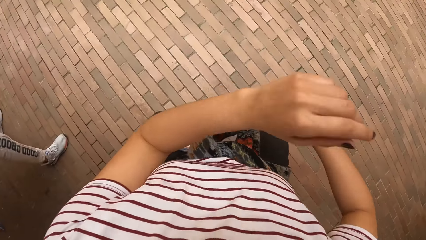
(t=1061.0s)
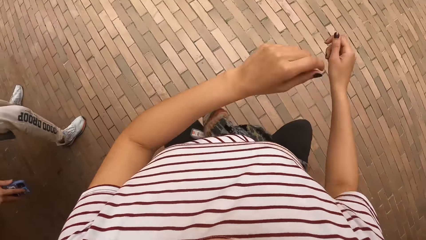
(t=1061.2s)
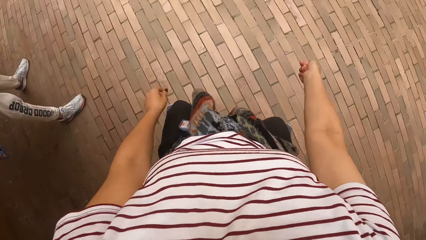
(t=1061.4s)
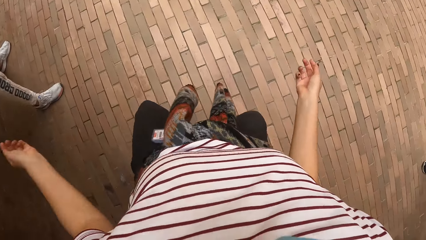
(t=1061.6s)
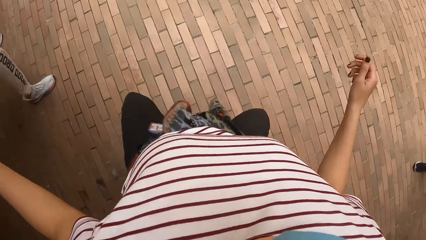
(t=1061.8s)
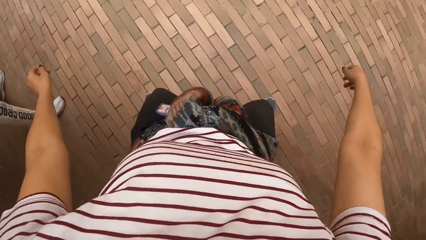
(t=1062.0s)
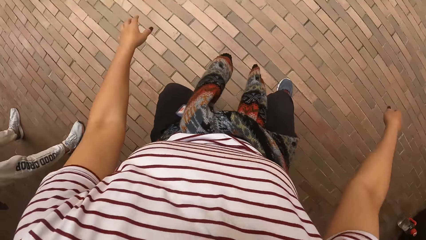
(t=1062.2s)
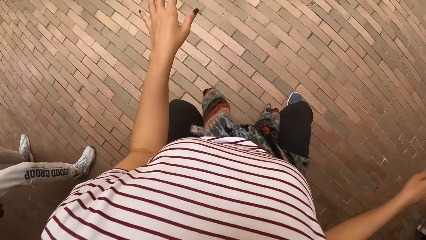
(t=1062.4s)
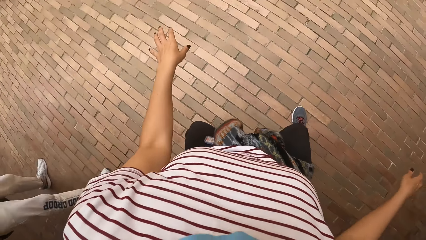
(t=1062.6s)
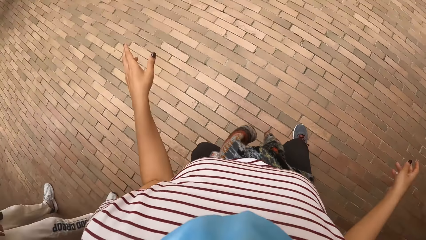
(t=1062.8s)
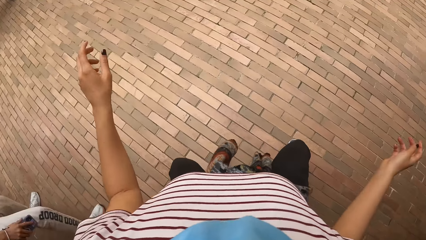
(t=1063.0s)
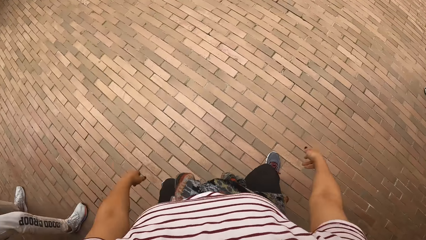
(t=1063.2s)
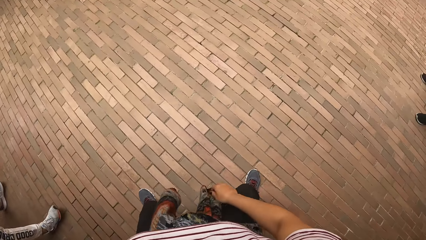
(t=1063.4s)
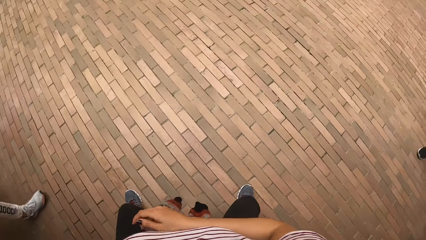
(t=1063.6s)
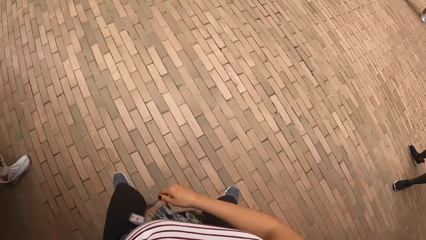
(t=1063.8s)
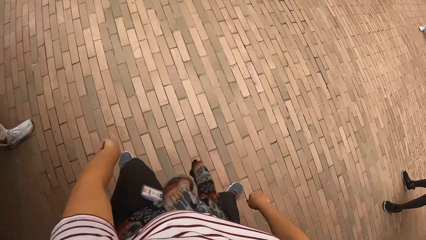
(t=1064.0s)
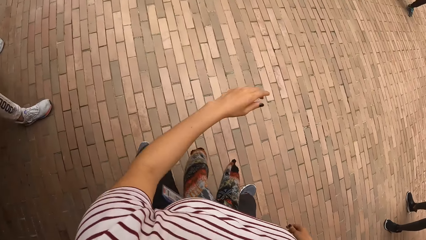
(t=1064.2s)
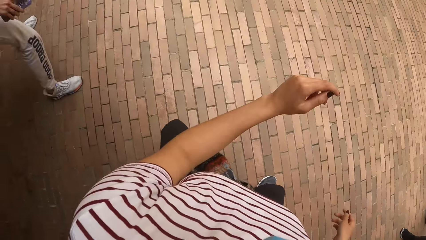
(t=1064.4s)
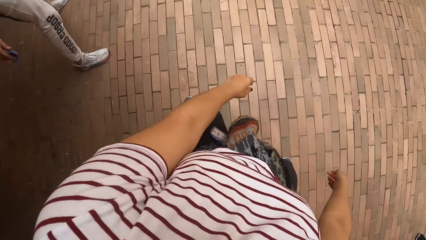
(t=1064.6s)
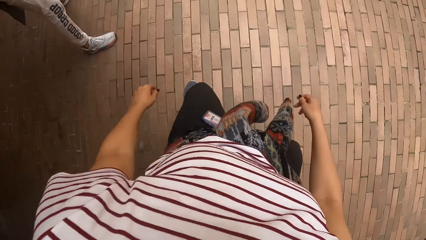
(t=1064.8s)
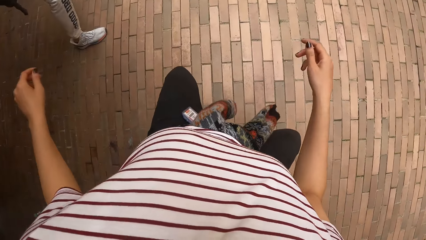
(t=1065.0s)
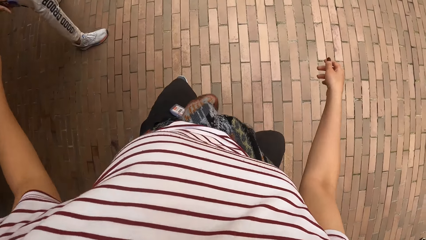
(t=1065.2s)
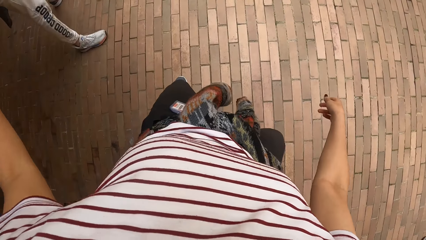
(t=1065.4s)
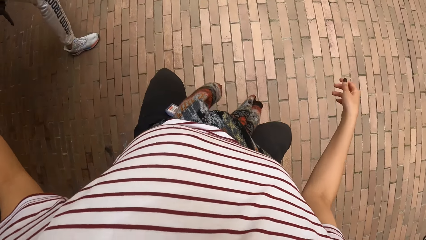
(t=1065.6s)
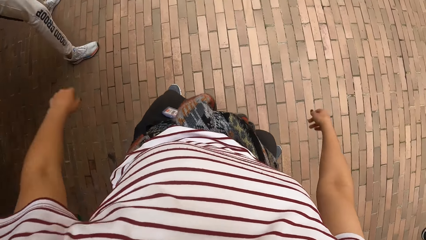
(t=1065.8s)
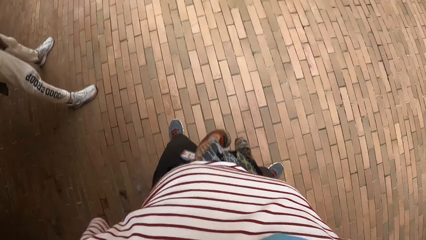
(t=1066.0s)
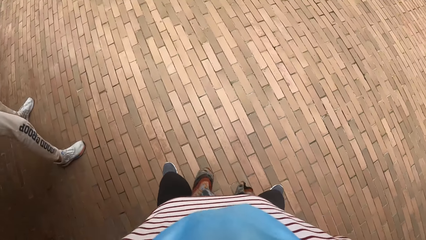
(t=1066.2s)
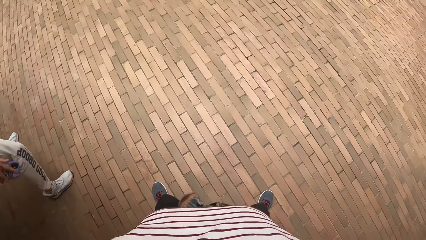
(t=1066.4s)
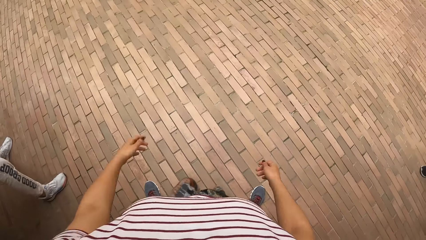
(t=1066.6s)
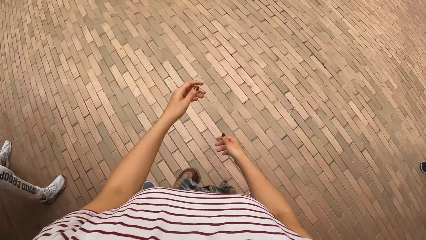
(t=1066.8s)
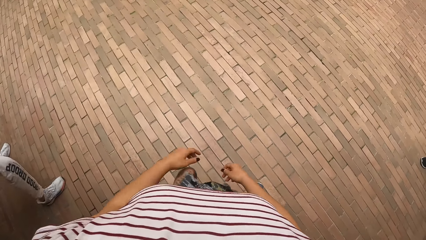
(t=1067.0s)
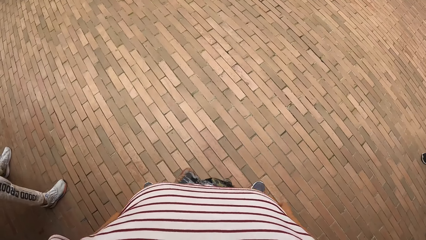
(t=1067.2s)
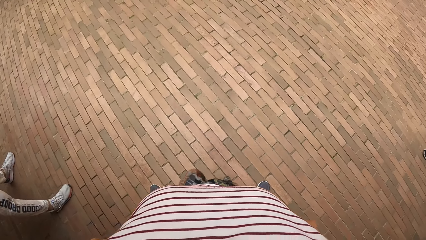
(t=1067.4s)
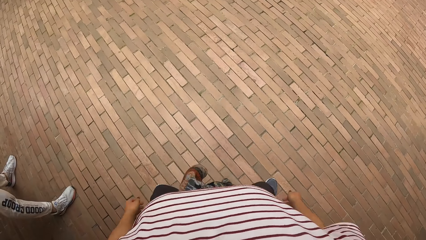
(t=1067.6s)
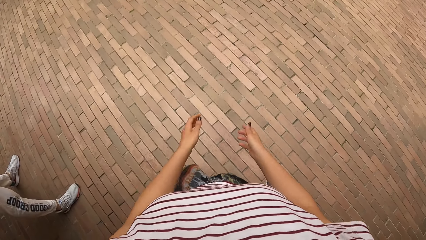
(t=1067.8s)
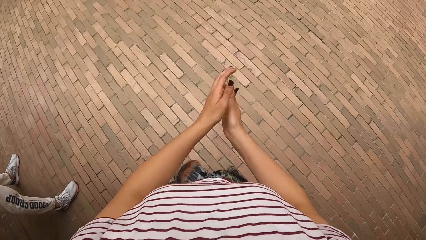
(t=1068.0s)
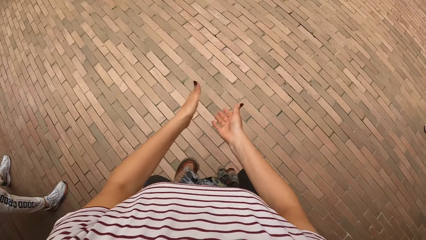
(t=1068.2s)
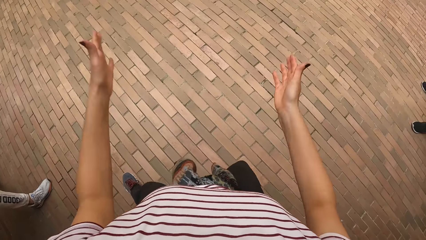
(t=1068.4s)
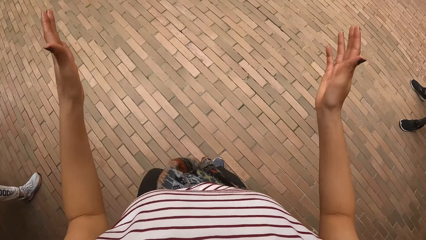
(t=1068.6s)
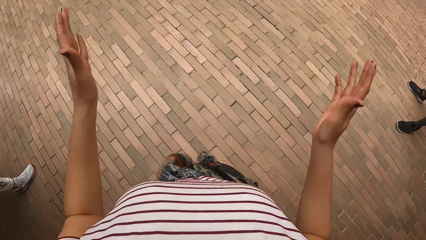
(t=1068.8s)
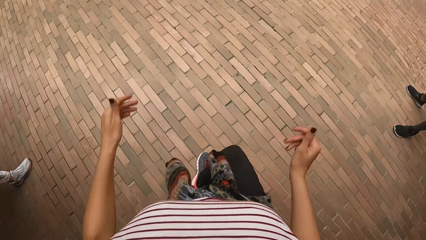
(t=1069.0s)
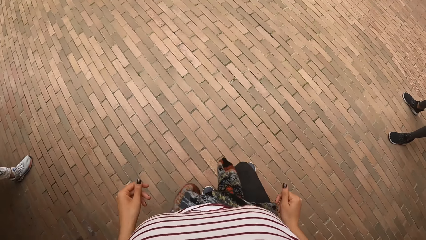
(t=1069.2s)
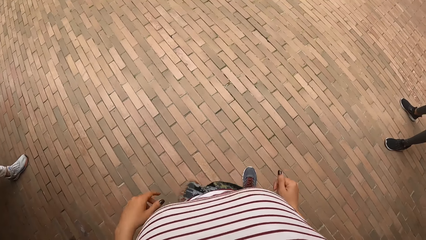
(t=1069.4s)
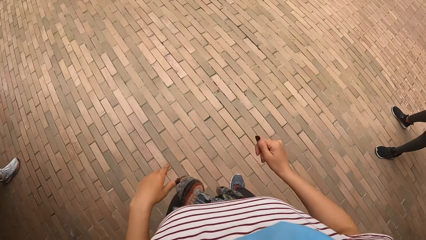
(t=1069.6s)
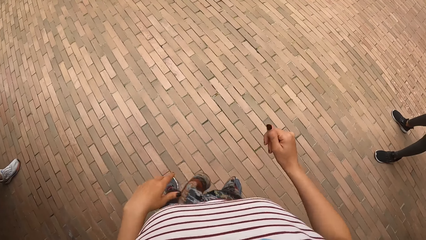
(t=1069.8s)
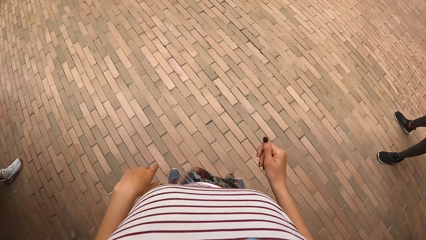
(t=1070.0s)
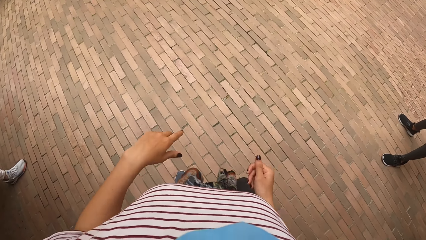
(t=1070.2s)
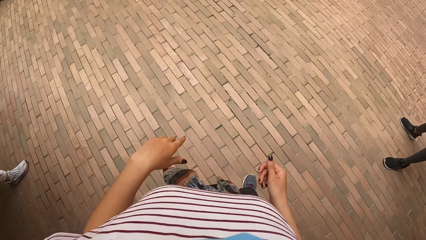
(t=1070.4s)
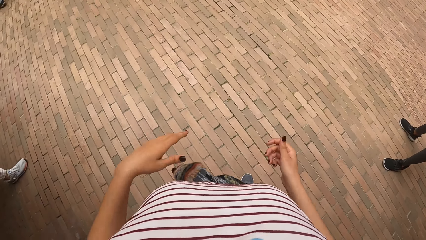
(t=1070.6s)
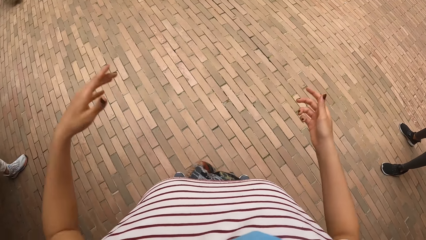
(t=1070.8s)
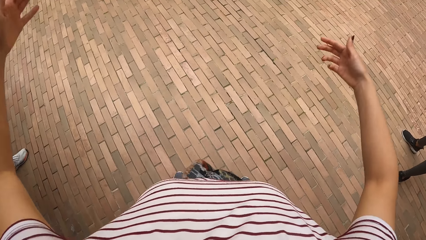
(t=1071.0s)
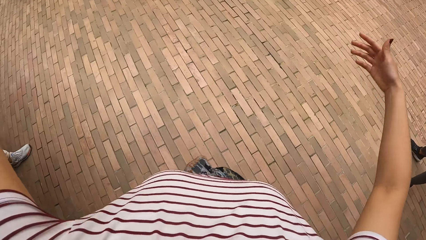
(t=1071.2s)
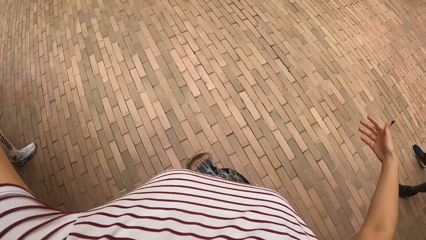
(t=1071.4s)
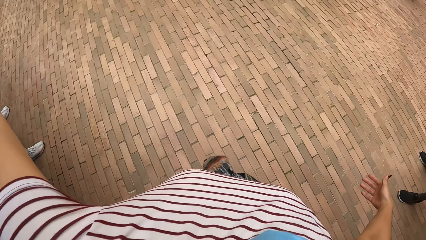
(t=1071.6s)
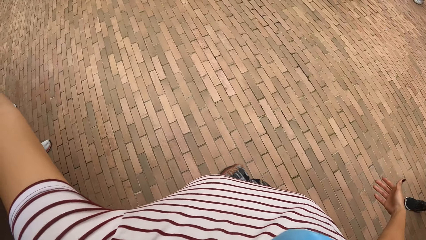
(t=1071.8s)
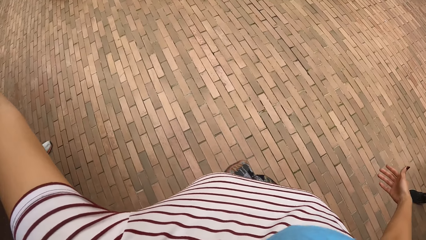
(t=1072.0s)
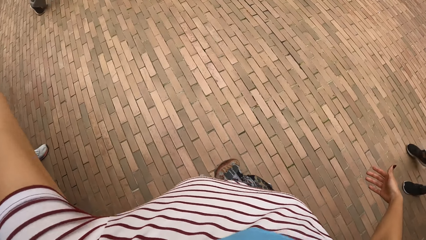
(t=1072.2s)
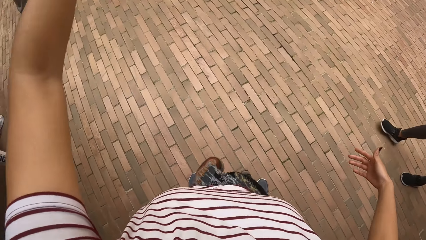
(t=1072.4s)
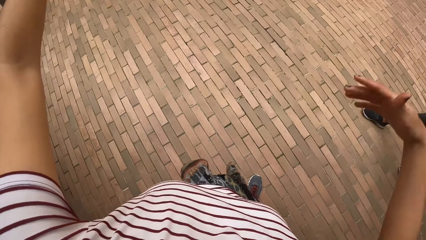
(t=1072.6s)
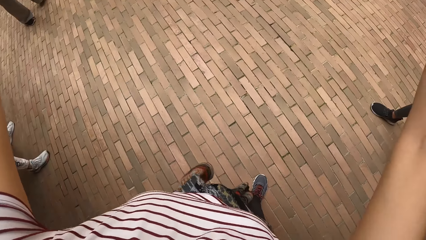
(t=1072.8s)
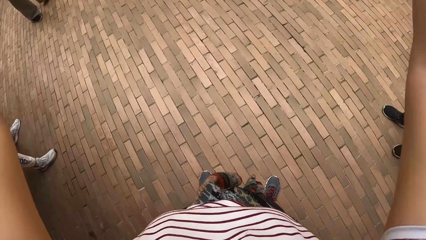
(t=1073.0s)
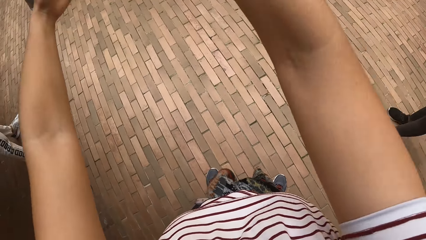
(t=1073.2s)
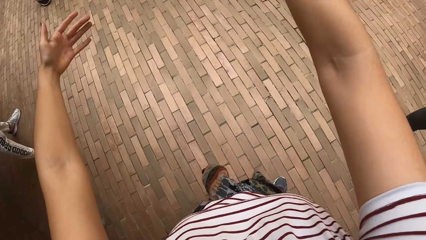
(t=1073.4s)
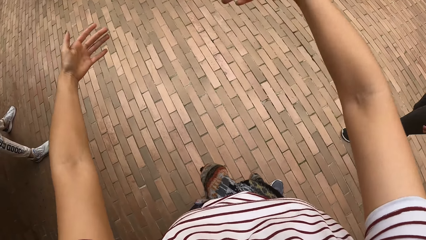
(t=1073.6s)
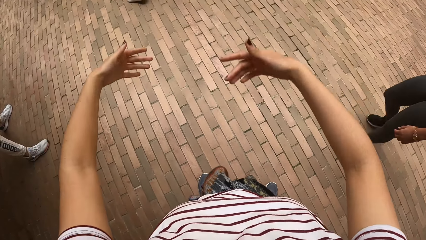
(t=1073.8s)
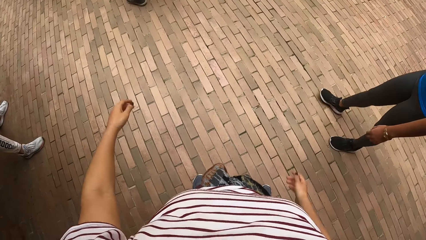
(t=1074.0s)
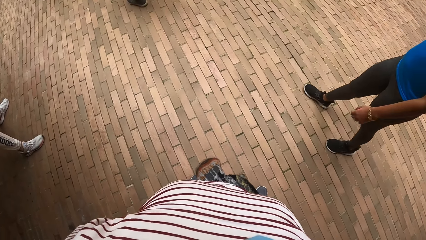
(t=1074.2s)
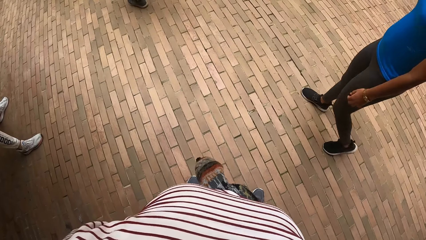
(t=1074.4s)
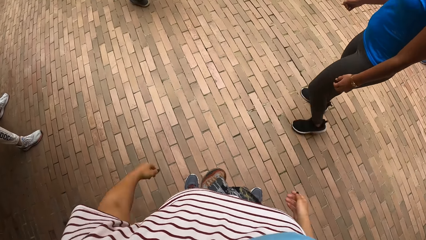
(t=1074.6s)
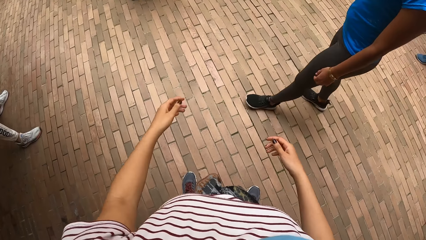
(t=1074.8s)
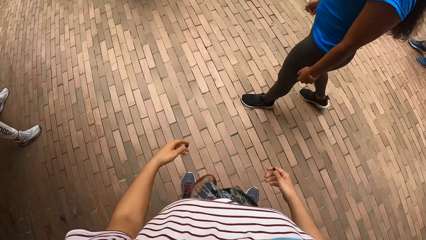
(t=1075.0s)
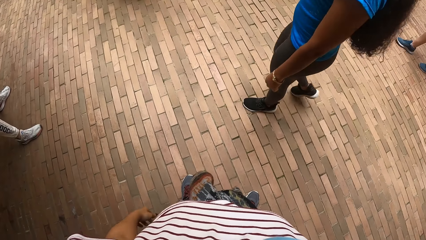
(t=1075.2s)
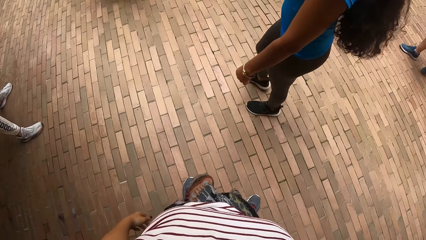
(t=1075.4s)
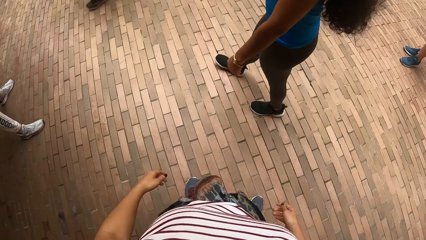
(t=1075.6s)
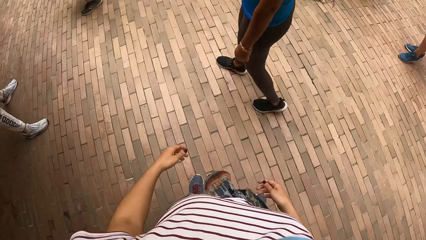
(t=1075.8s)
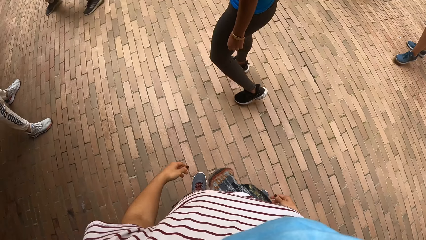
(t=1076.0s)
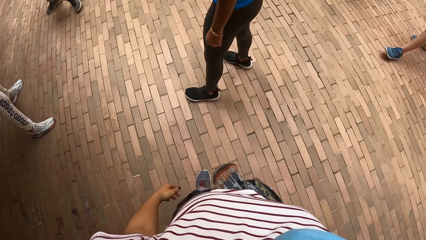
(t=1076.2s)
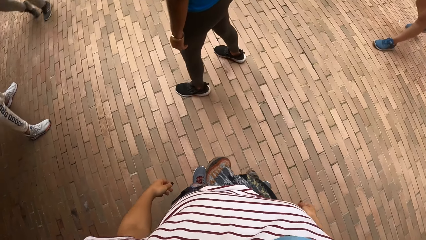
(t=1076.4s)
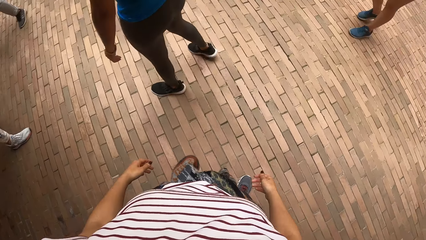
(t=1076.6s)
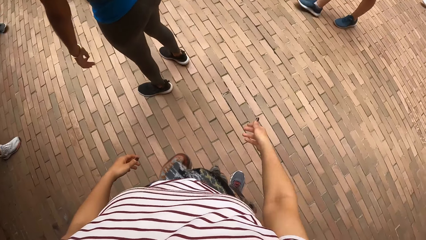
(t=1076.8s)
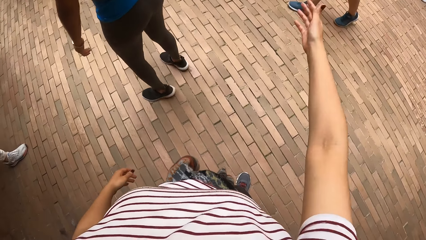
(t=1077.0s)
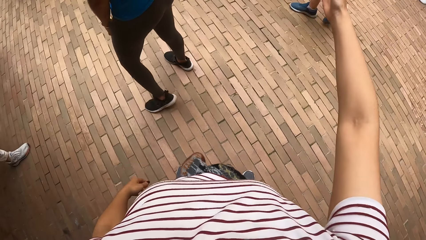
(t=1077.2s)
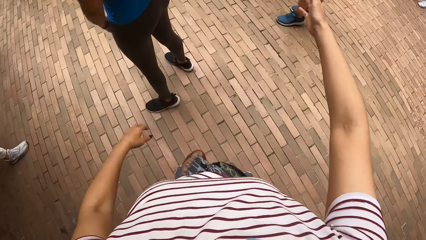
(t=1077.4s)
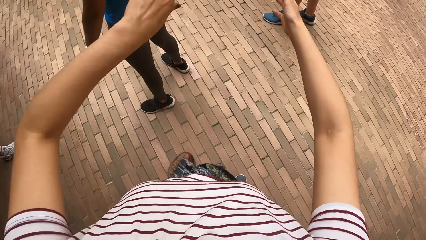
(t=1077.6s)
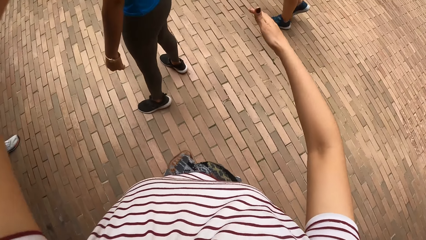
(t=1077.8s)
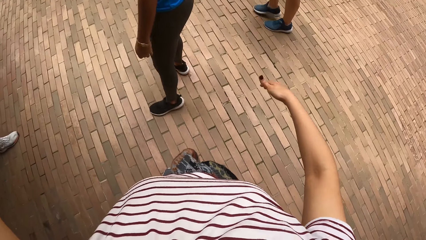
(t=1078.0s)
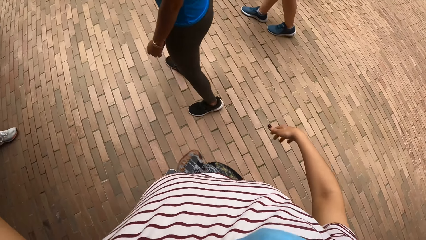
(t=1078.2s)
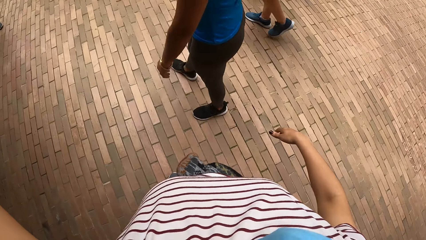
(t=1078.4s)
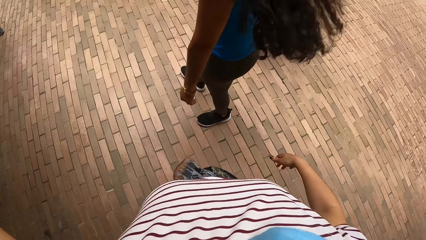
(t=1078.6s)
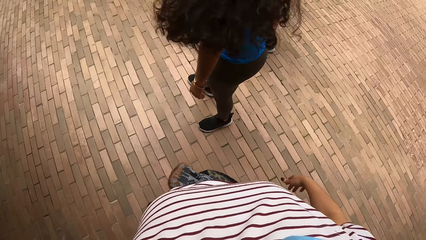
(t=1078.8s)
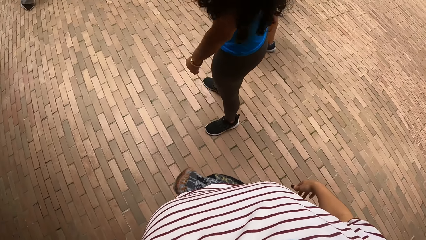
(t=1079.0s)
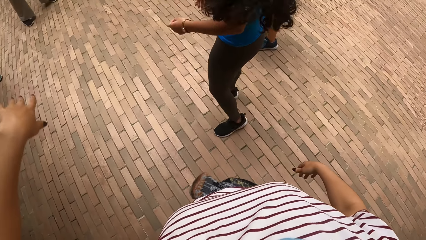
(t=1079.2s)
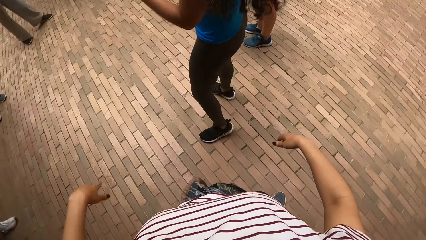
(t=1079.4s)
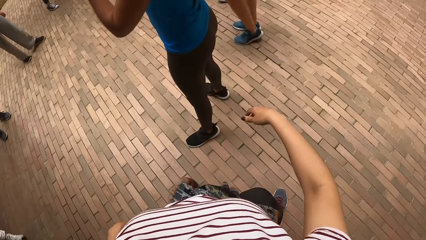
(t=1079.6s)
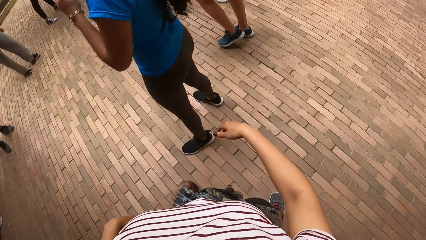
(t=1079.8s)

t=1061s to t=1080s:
The woman stops dancing in the building. The camera wearer stops dancing in the building. They put hands together, move hands apart, and move around. They reposition a leg. They reposition a leg again. They lift hands and lower a hand. They sway hands. Another woman walks in front of the camera wearer in the building. The camera wearer sways hands. They lift a hand. They lift hands and sway hands.
